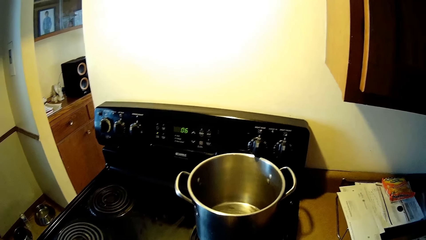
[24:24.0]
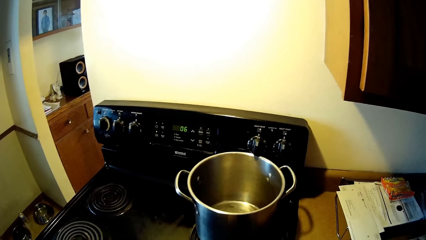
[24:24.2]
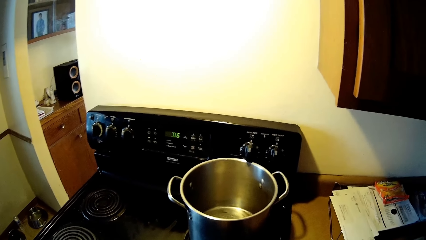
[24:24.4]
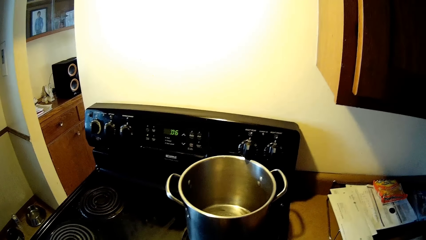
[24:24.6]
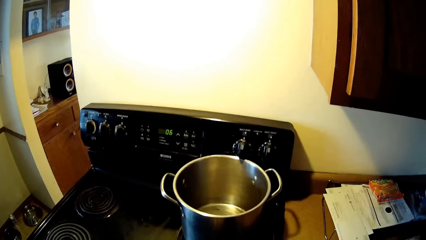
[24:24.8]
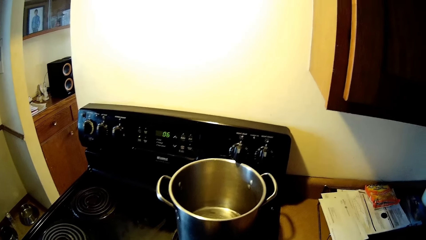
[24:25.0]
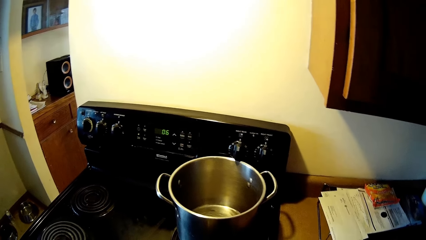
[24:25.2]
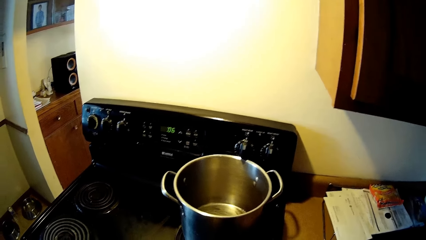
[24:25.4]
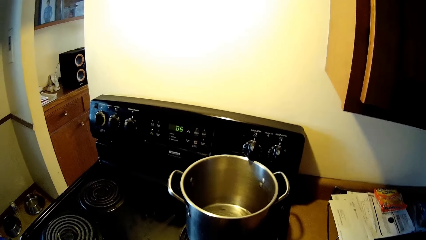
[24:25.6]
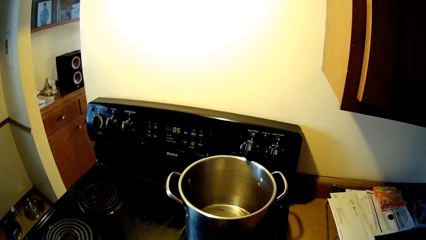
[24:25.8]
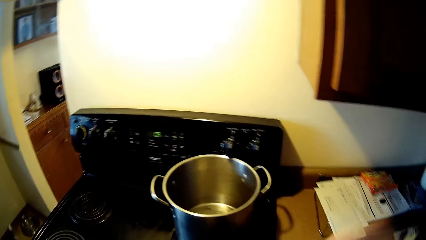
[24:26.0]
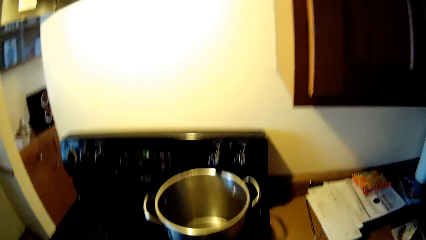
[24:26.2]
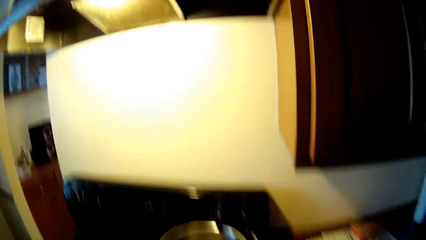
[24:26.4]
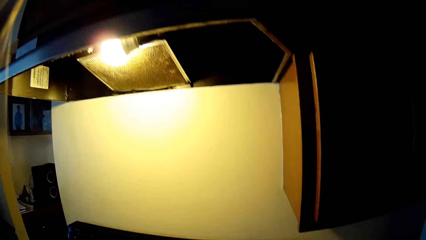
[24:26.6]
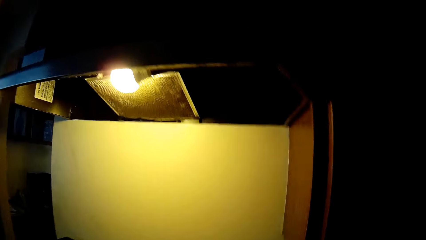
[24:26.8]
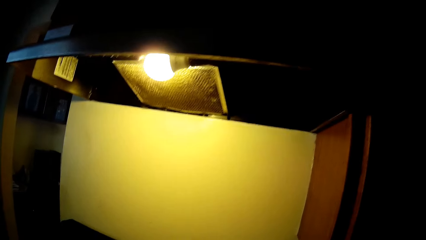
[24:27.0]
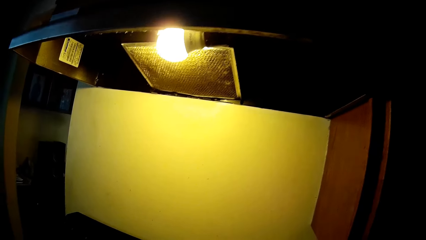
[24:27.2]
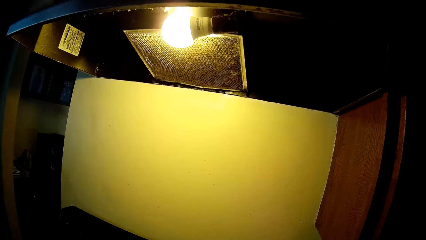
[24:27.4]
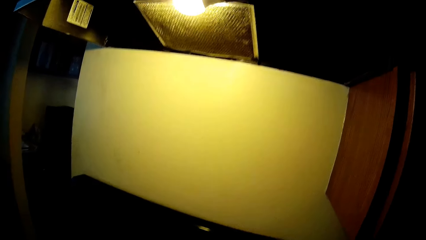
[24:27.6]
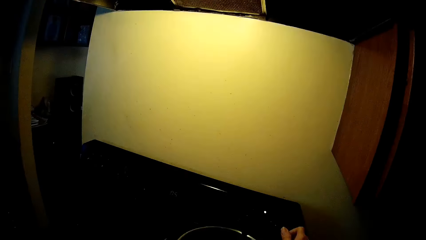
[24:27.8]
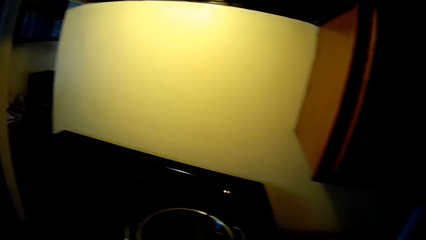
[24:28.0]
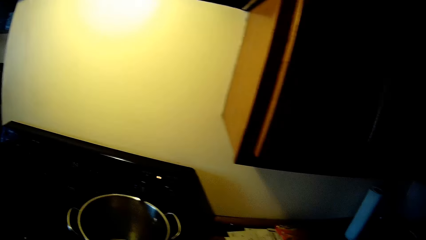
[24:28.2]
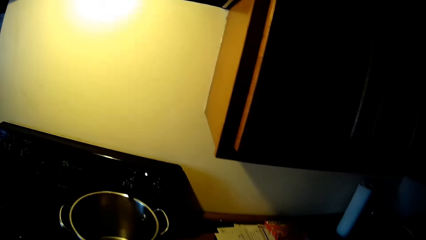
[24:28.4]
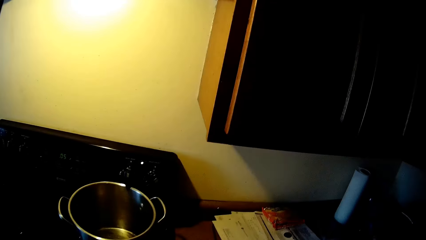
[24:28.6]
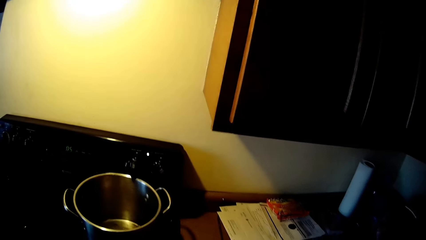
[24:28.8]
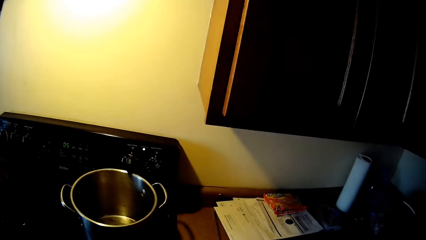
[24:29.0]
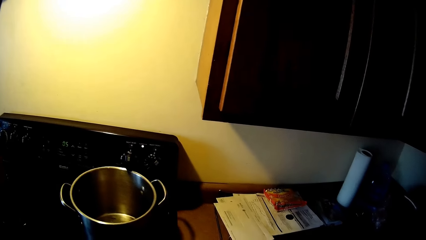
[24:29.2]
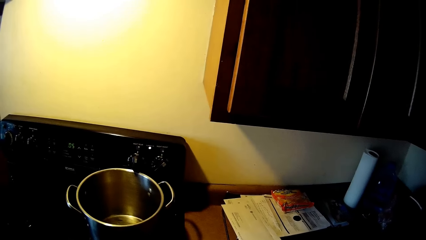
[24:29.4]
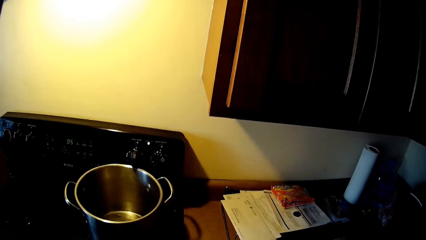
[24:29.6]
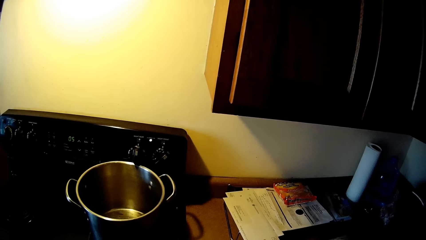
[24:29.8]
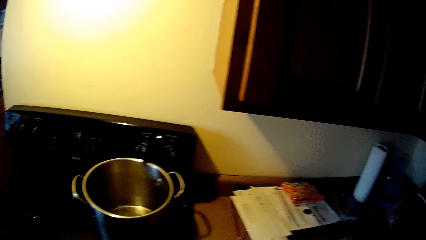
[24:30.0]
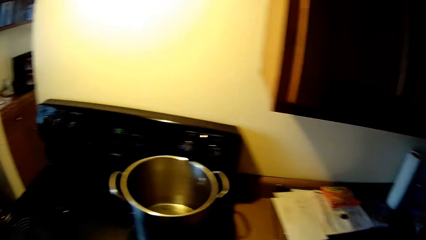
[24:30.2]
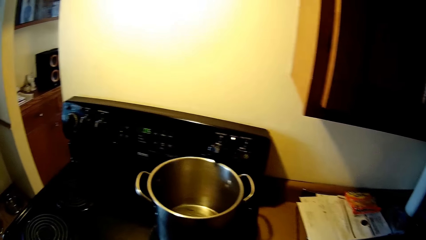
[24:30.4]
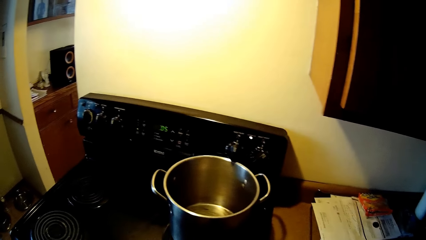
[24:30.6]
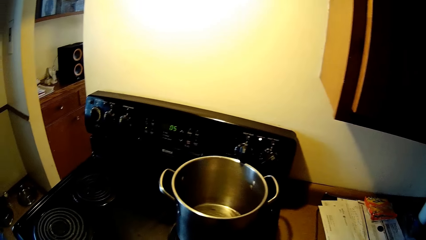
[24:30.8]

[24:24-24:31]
The camera wearer adjusts the camera with his right hand.

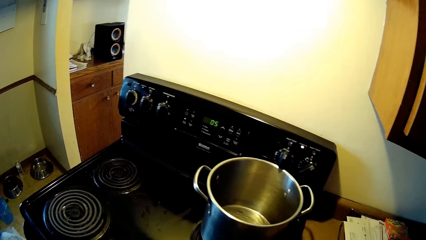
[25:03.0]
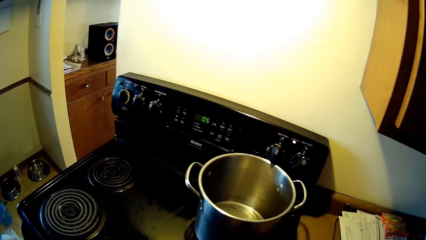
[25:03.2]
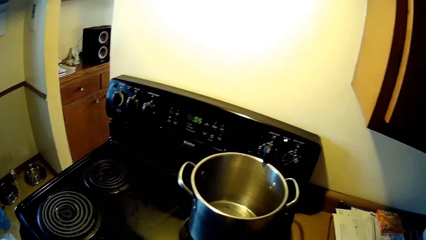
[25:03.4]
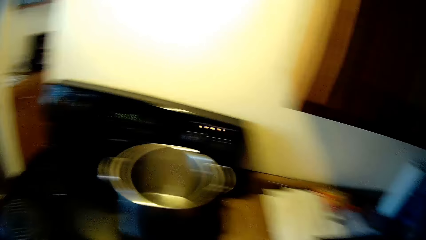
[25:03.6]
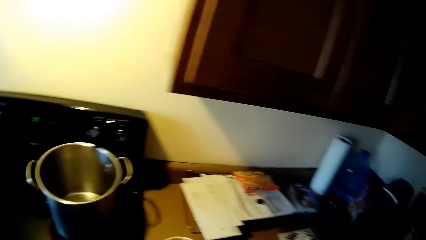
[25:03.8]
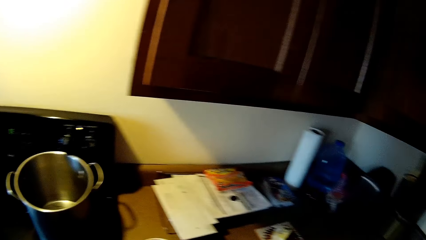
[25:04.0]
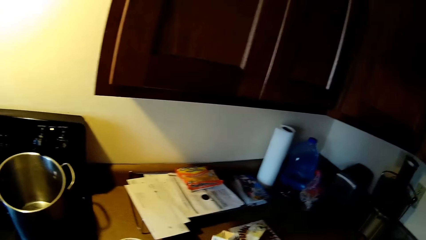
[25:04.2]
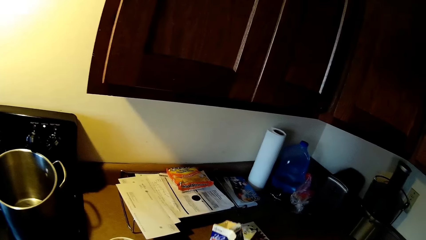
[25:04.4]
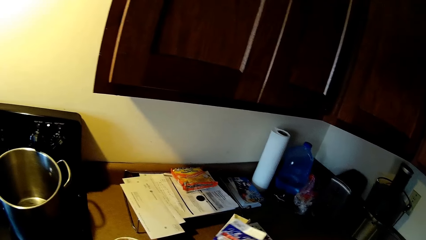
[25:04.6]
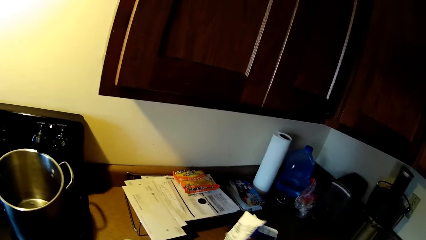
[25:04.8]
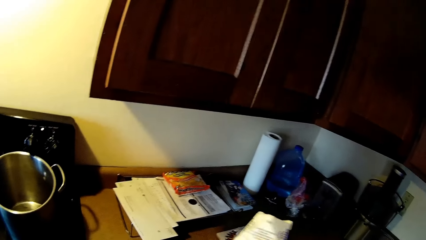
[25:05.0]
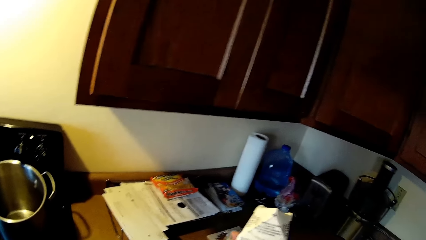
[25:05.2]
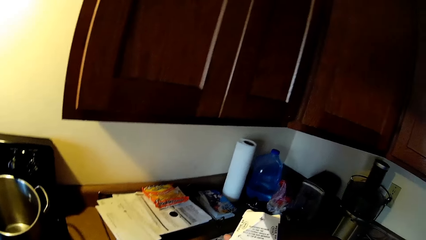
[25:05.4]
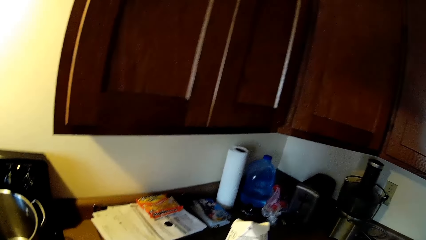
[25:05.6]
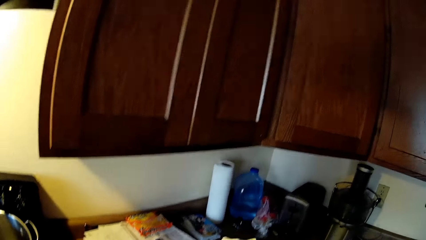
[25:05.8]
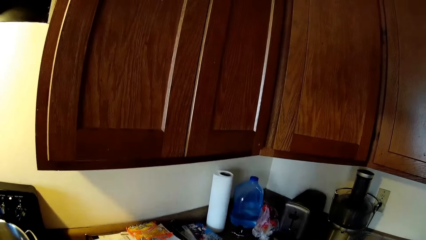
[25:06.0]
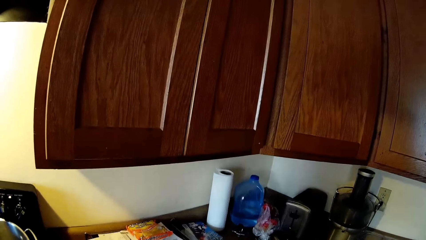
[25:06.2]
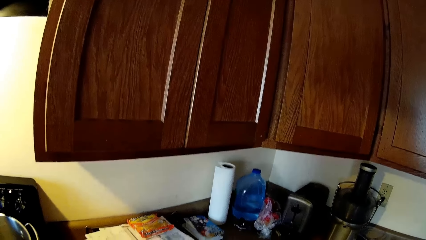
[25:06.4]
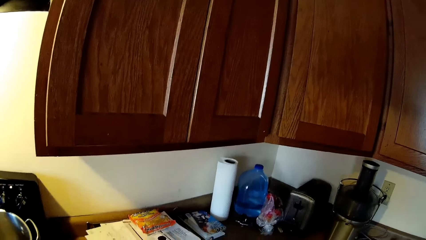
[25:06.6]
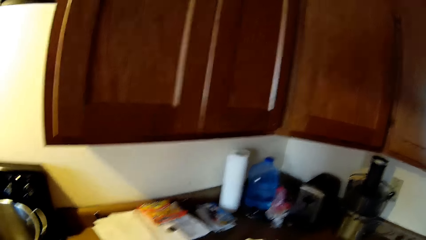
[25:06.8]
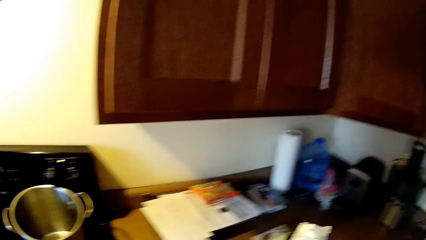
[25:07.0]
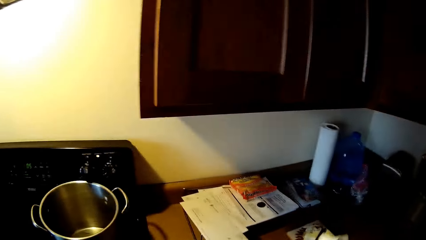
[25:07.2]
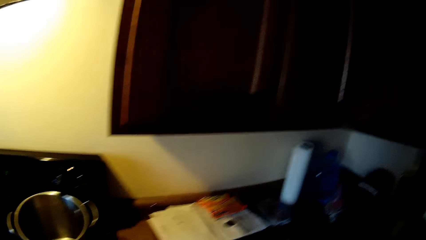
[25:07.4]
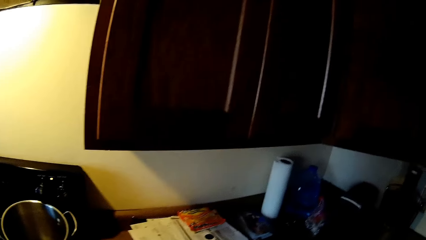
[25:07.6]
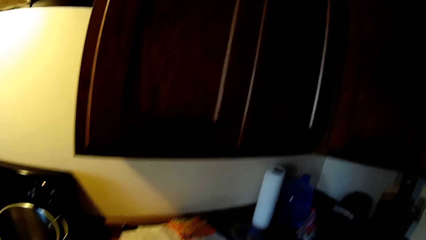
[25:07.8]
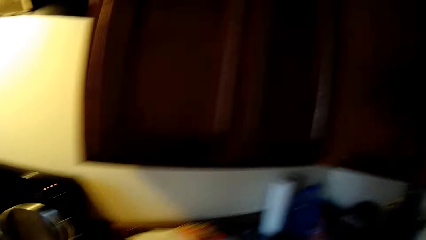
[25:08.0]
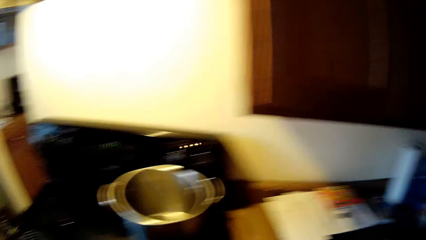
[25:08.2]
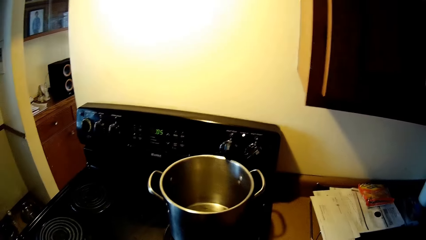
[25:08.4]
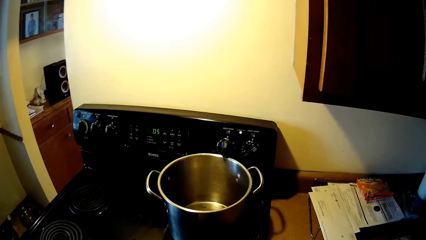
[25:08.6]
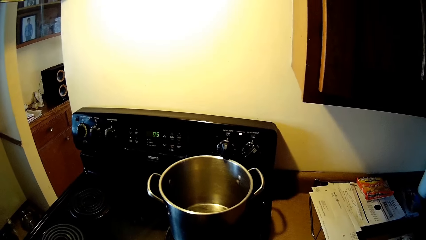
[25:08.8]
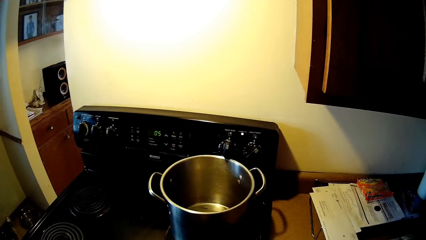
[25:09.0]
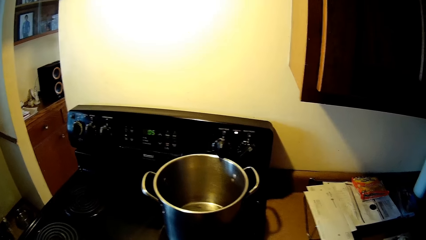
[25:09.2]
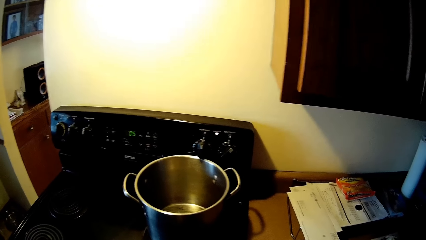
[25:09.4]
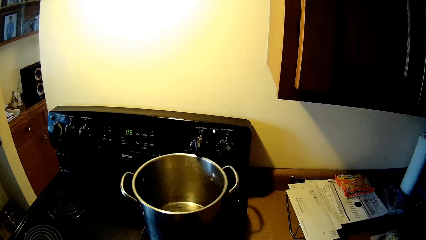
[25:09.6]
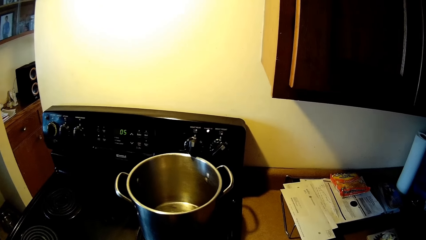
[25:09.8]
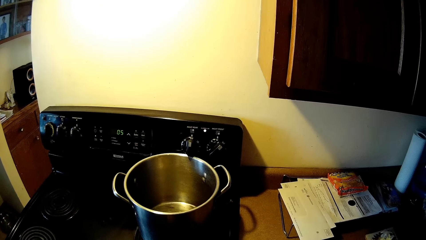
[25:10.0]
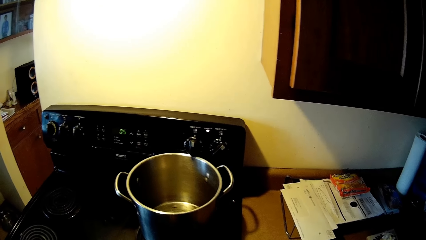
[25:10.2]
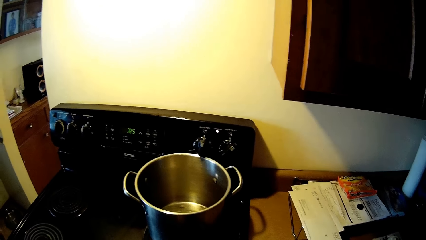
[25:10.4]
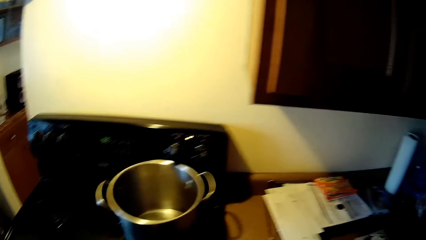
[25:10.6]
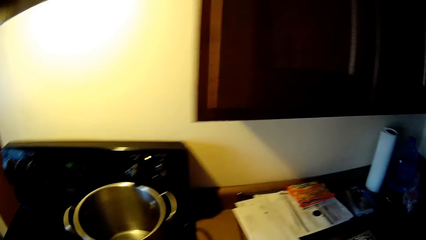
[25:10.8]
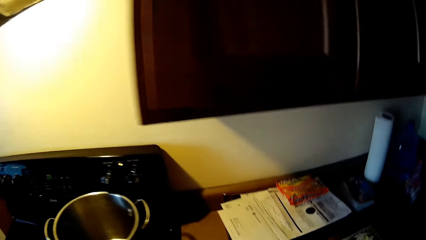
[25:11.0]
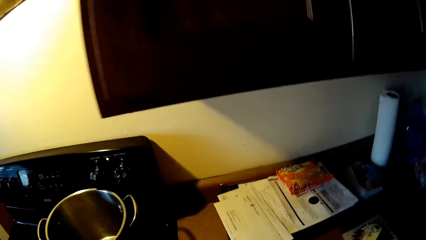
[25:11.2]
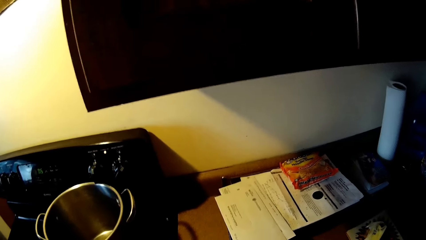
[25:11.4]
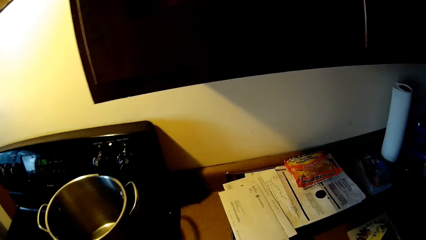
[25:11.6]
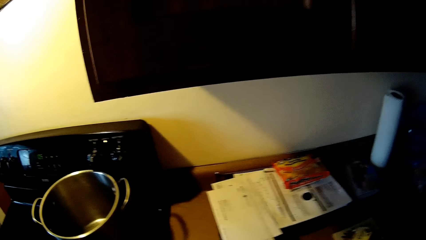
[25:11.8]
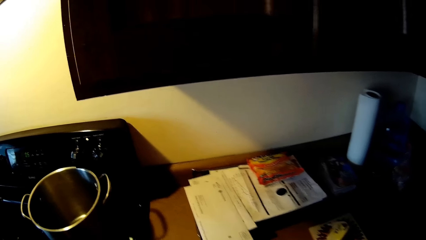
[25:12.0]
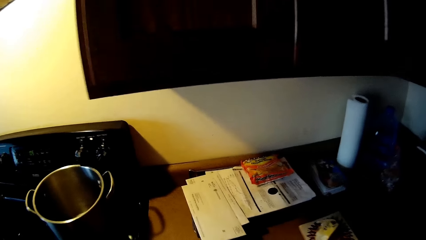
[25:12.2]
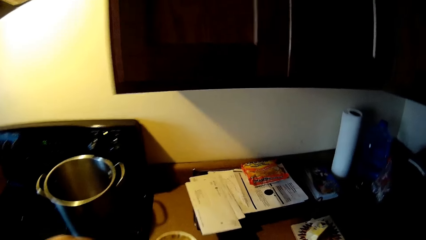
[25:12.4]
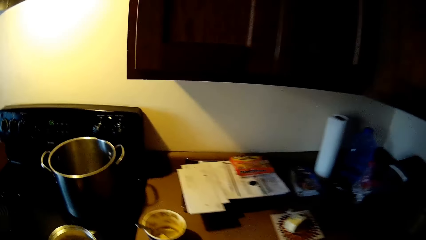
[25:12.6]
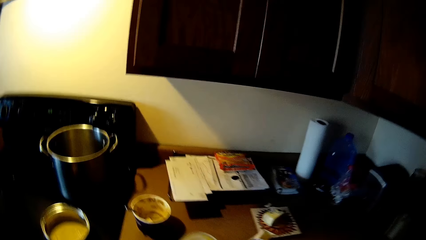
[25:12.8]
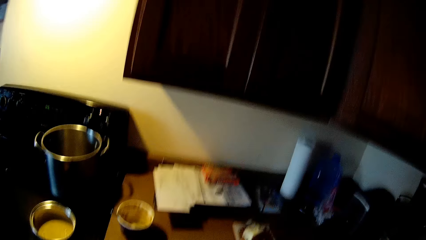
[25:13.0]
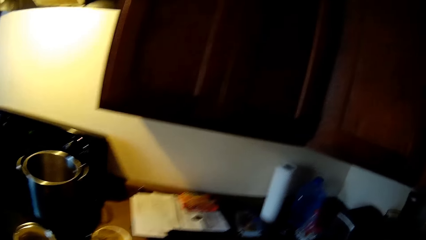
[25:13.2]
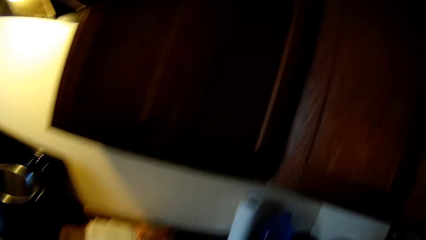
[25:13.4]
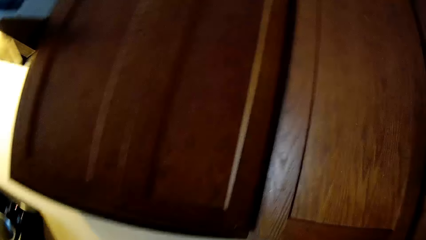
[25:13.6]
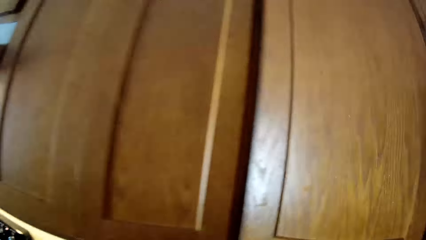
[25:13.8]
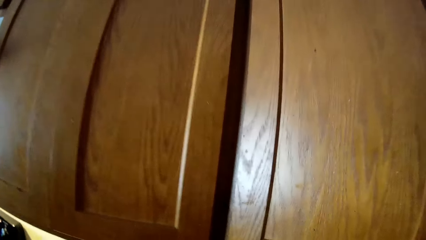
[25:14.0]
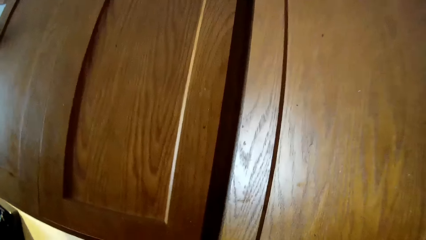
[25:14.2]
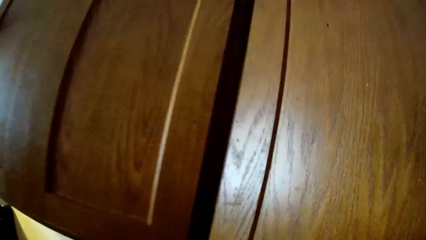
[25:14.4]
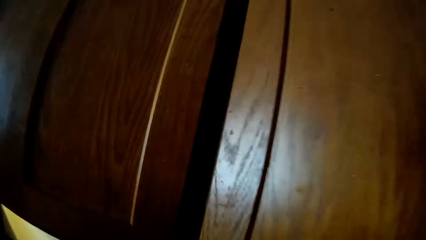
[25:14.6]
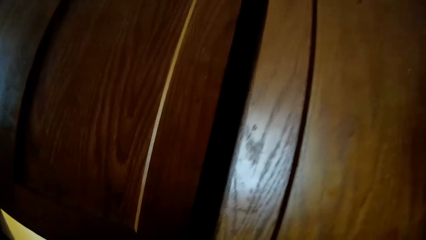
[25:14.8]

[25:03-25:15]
The camera wearer looks at the package. He holds a paper bag with his right hand.
